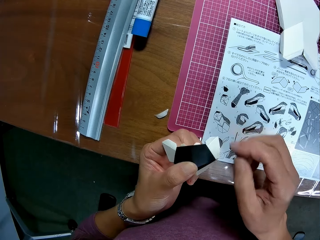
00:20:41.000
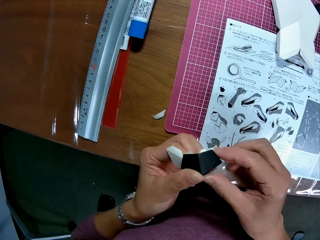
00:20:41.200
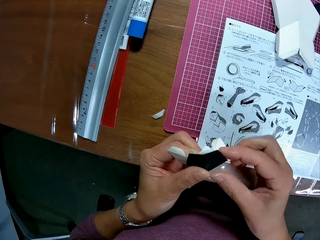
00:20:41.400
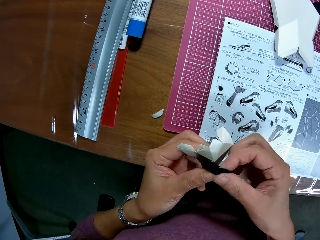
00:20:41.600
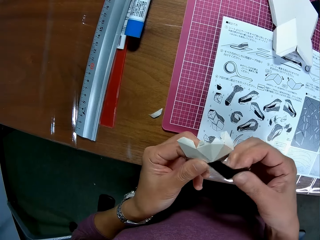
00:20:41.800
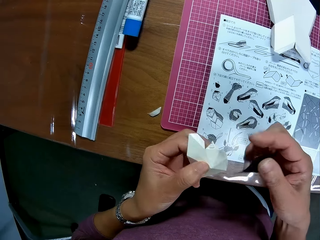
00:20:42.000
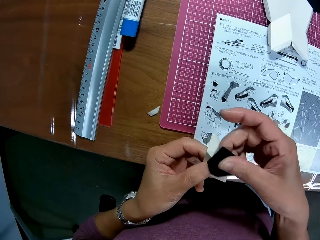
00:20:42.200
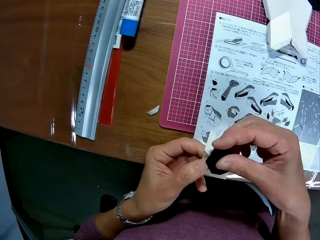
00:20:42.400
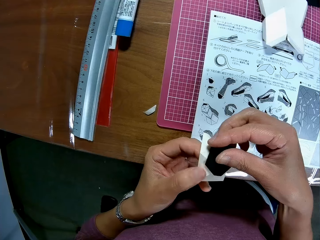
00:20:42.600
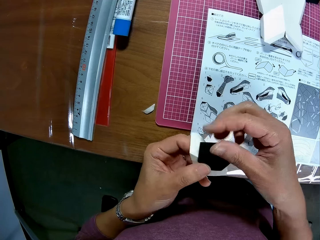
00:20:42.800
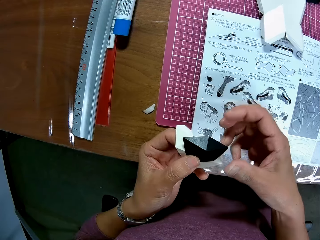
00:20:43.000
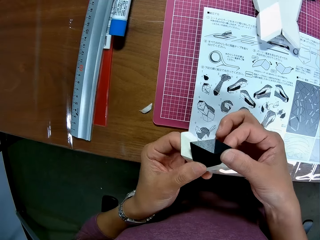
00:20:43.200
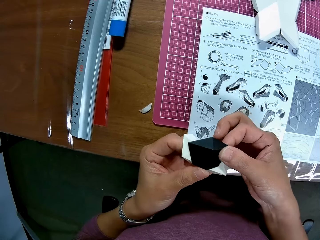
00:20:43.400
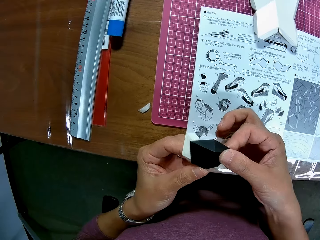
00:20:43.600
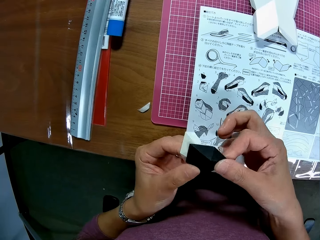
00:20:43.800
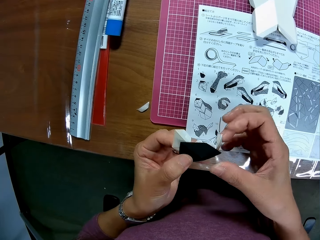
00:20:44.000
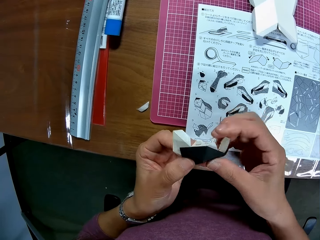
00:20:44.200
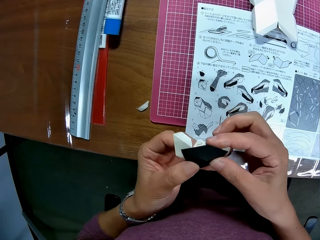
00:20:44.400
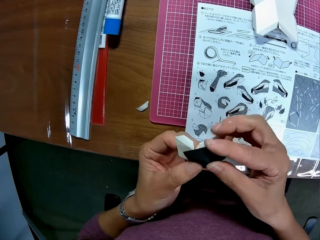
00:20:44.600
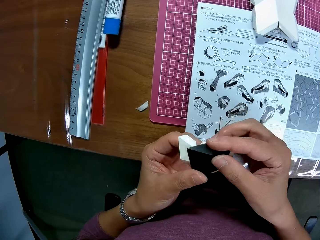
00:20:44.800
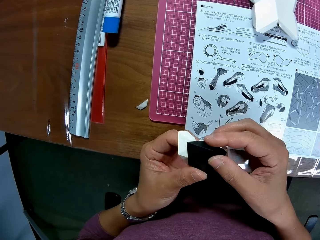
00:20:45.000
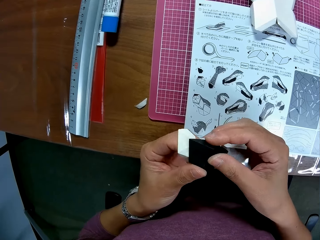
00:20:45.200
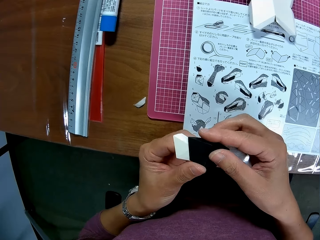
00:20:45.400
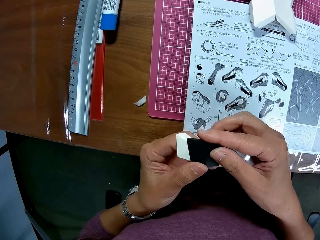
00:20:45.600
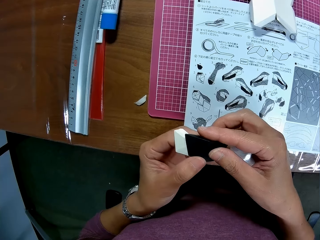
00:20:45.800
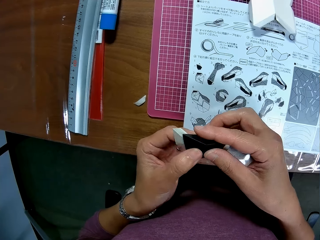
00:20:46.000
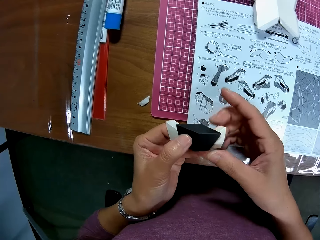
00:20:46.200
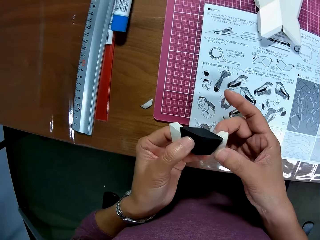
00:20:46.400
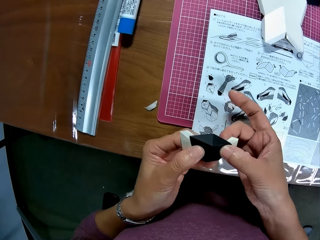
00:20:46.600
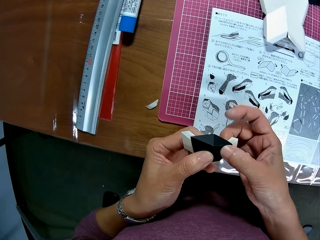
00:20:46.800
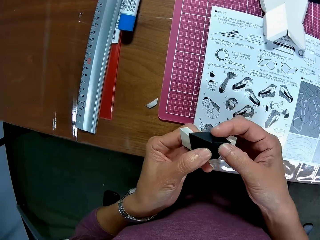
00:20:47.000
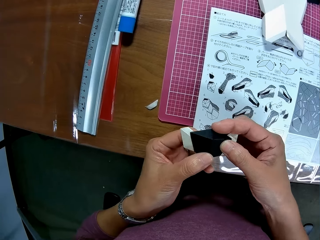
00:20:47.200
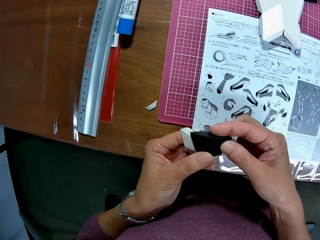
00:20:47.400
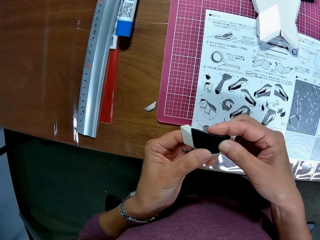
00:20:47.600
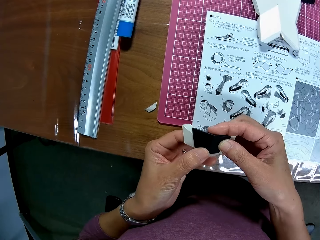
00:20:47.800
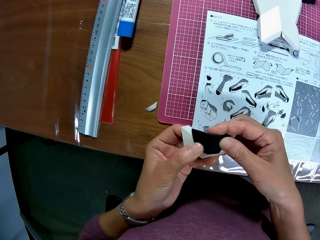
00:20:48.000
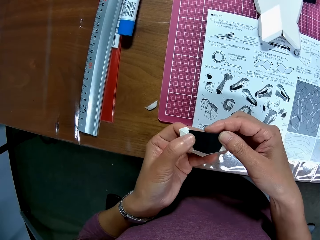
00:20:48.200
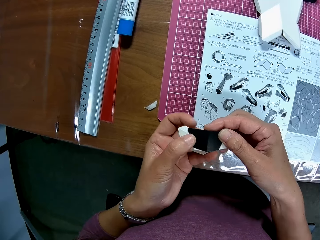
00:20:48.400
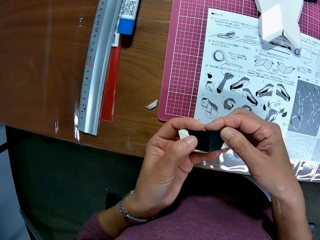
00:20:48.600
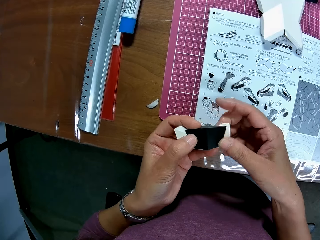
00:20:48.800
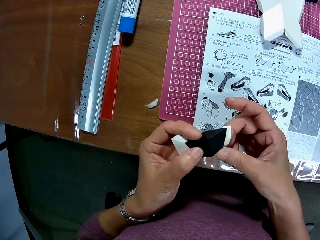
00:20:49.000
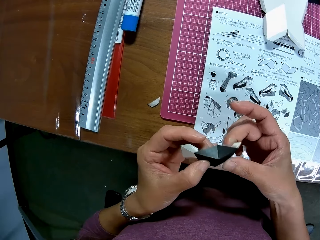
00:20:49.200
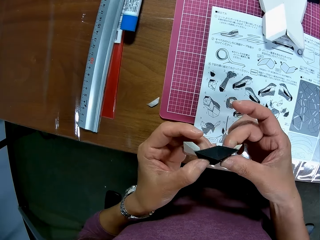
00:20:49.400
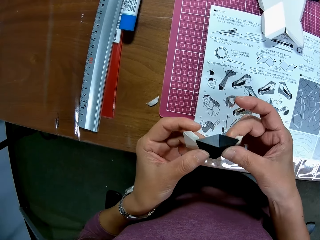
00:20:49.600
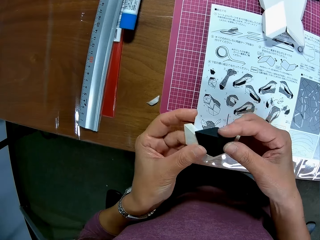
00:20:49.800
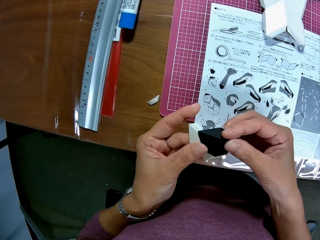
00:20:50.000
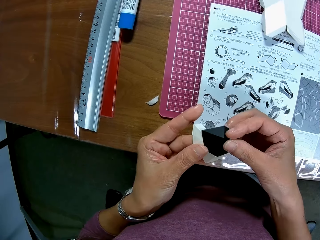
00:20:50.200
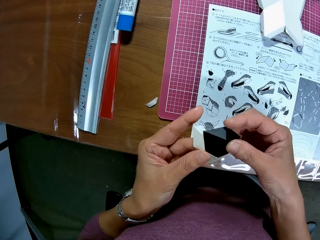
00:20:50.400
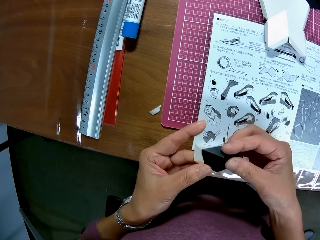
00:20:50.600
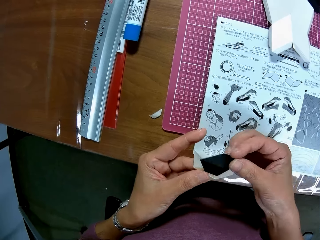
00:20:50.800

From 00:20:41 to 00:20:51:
The camera wearer assembles the paper on the paper craft with her hands.

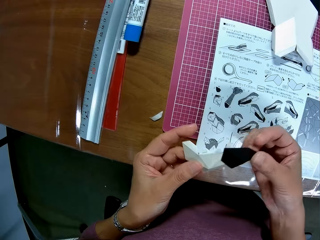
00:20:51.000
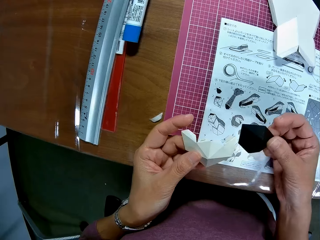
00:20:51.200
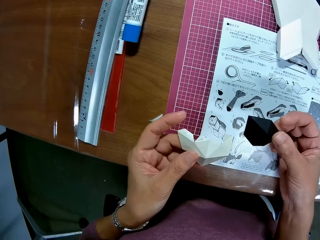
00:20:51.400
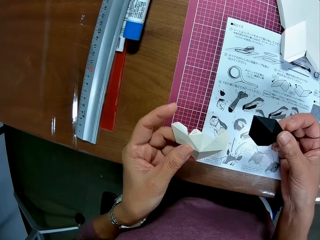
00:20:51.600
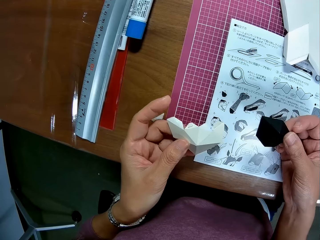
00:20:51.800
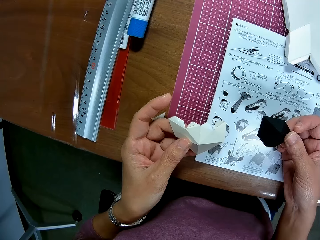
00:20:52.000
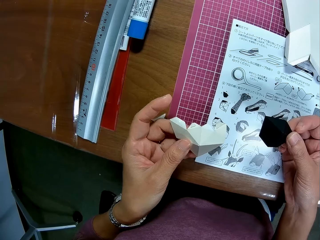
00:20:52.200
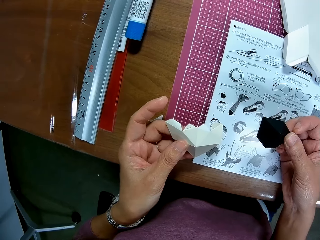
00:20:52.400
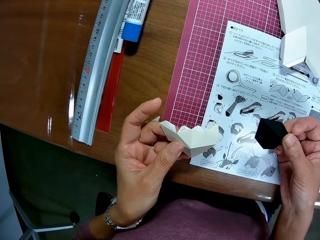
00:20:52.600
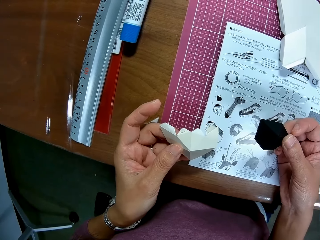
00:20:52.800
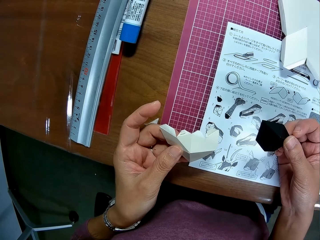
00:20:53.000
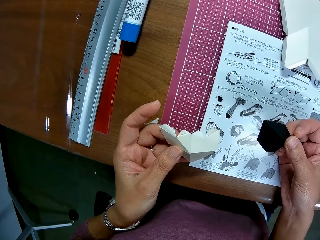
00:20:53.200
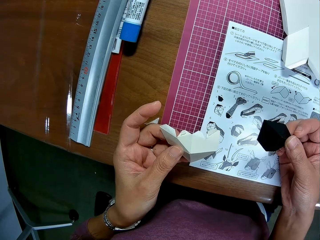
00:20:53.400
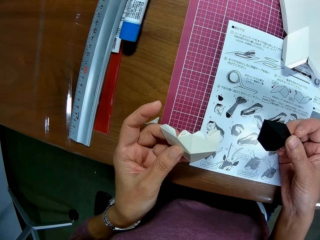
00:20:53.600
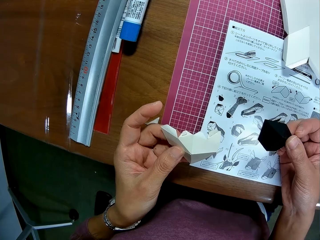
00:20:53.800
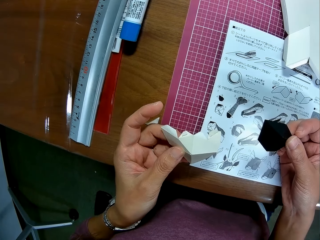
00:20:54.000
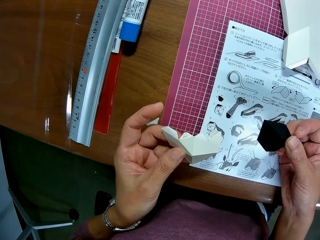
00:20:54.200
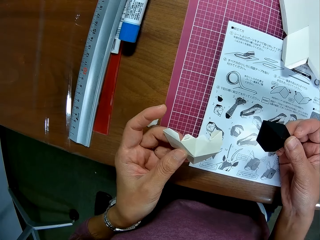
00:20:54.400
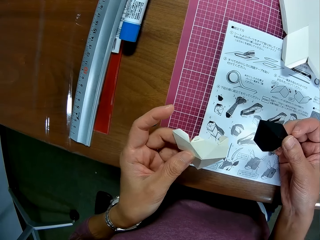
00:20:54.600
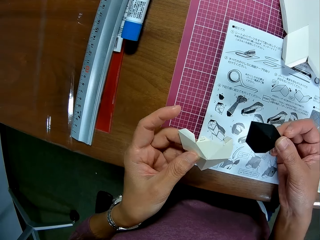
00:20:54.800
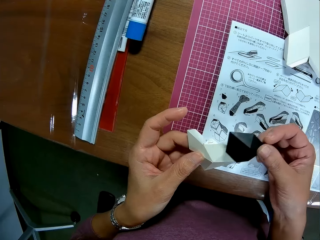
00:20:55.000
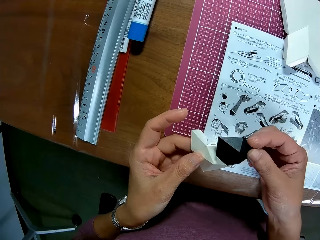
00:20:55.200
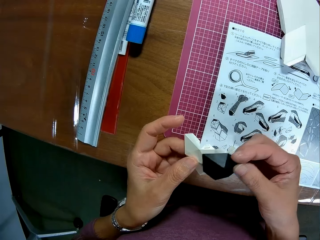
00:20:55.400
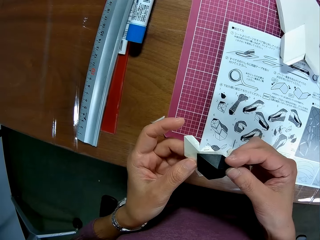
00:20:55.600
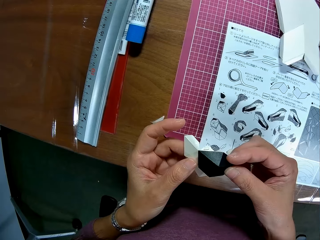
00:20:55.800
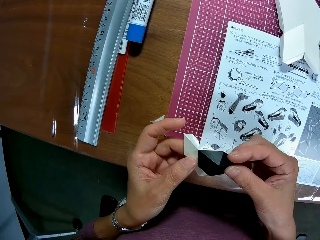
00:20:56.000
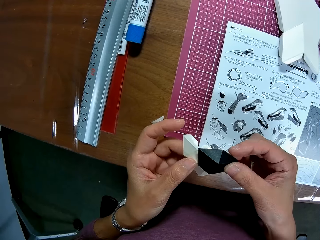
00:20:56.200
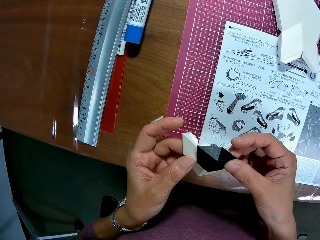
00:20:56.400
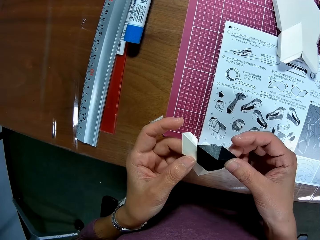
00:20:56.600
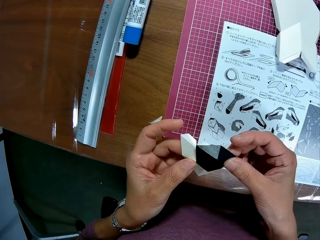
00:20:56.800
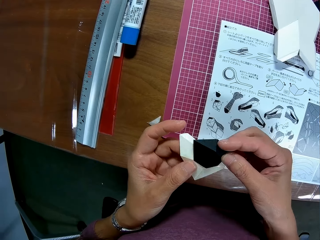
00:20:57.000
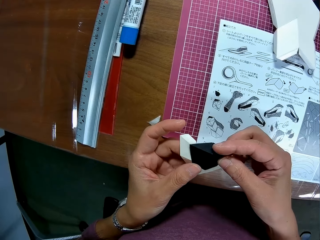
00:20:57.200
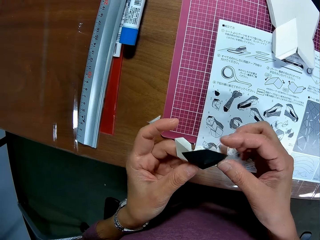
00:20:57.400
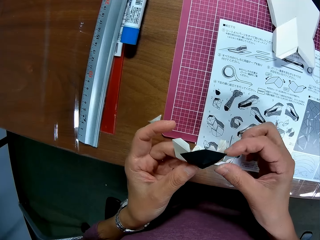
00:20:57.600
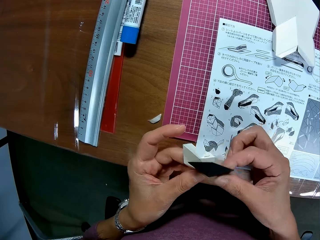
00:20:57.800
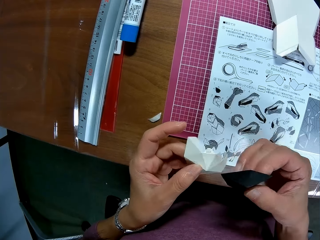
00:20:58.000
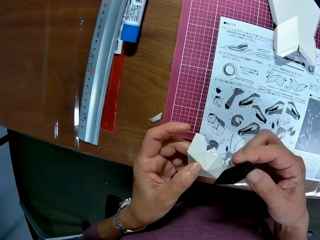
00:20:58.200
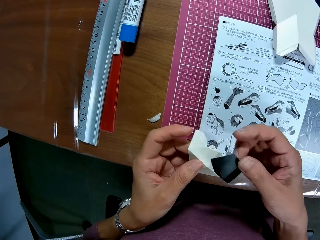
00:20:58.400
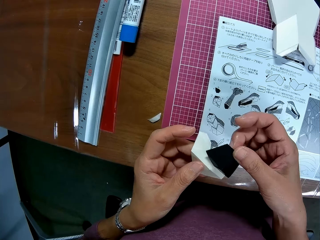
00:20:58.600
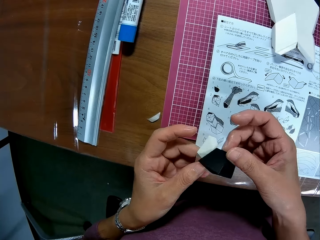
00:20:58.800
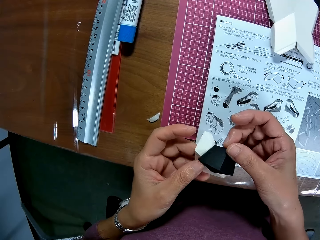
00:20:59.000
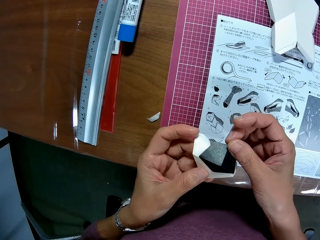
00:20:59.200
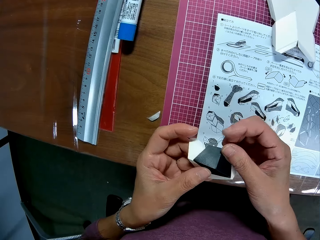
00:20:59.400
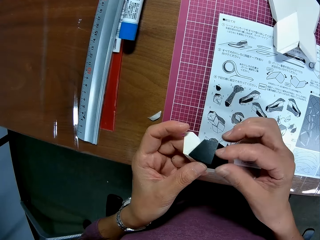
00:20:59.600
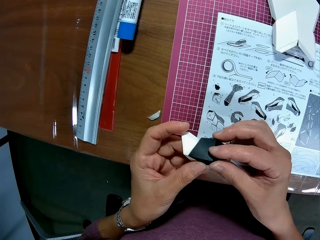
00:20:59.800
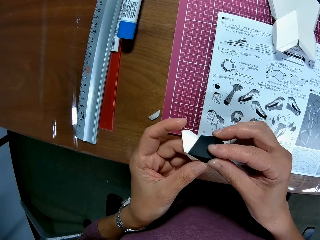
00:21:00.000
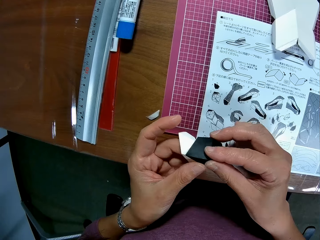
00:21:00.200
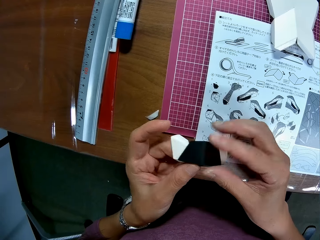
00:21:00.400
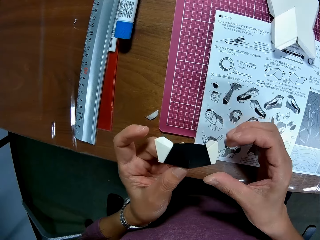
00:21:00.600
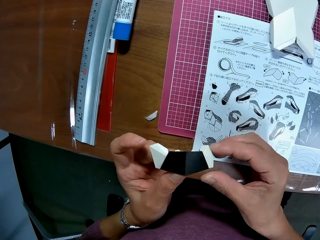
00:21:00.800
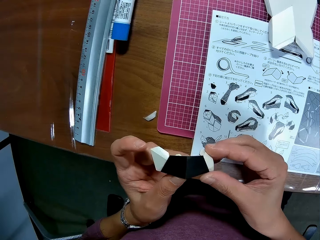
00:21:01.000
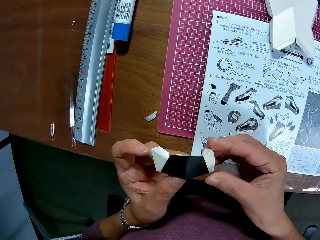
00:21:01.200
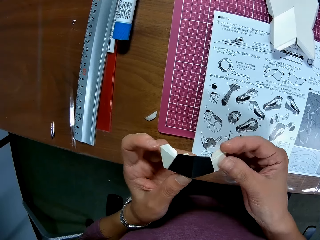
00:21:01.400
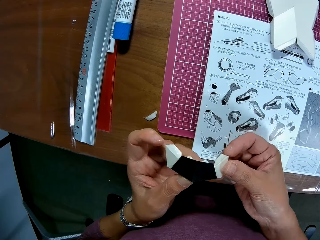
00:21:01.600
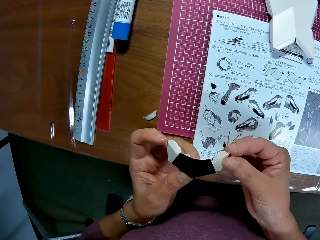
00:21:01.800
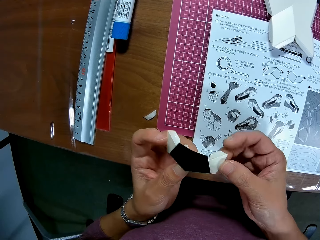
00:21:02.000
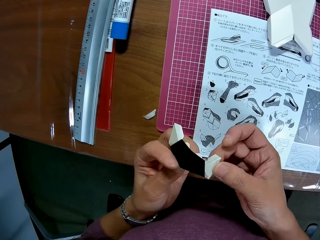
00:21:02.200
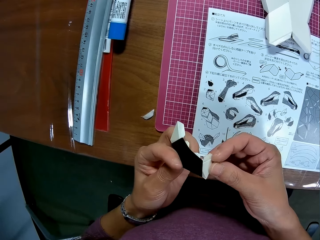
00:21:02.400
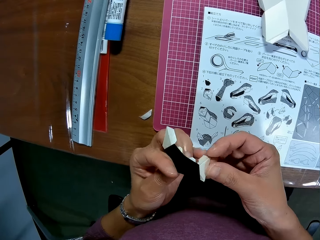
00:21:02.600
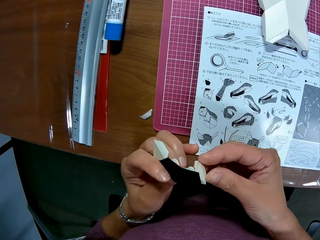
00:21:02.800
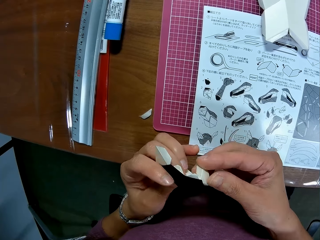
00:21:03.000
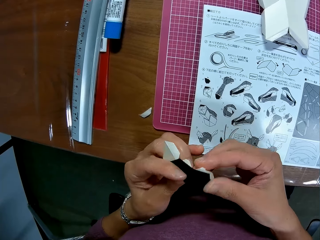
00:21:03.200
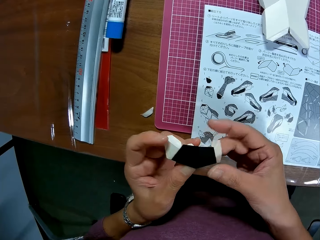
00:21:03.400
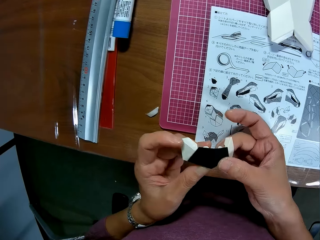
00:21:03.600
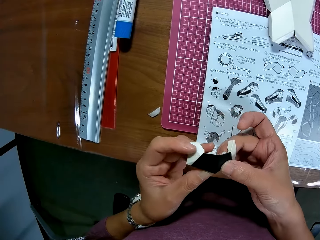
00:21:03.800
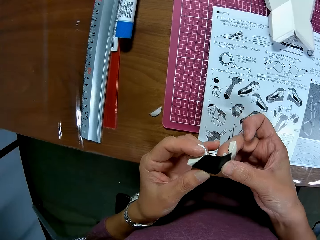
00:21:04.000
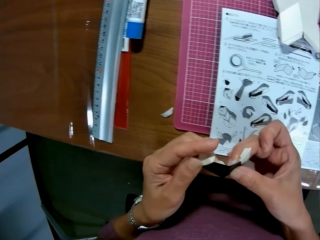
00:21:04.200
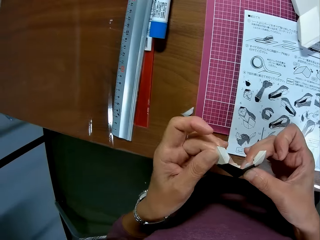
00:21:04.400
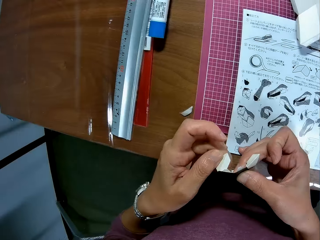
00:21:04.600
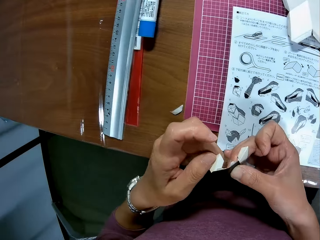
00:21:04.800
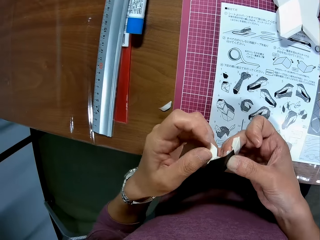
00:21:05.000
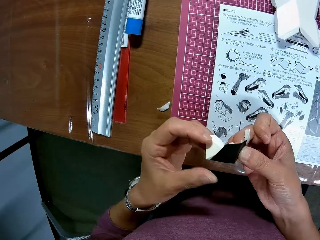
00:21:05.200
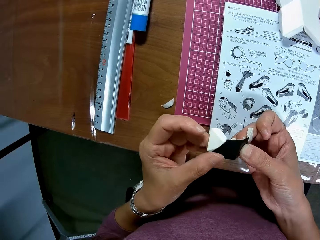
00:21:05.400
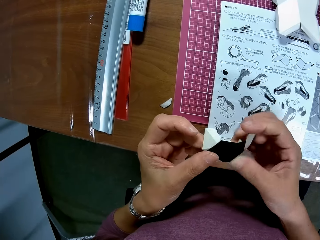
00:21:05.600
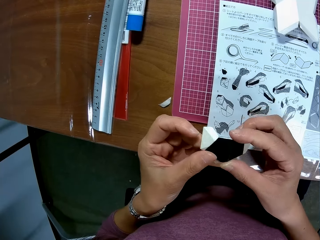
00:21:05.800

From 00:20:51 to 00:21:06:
The camera wearer looks at the craft papers. They look at the instruction booklet. They fix the craft papers together.
